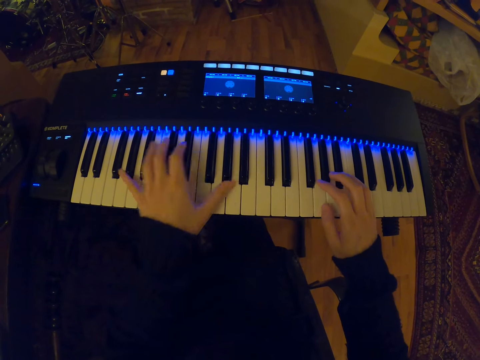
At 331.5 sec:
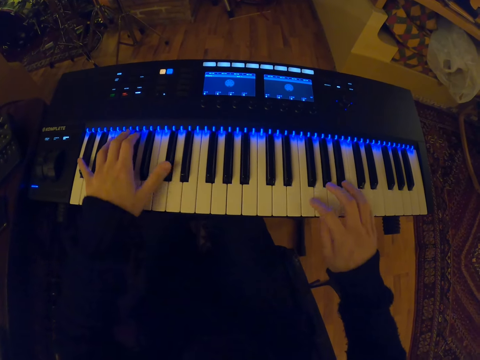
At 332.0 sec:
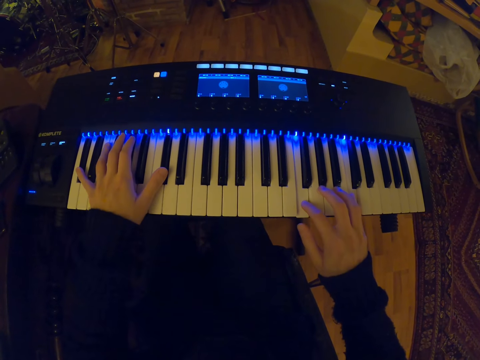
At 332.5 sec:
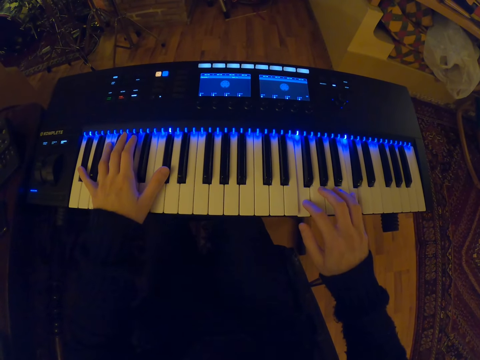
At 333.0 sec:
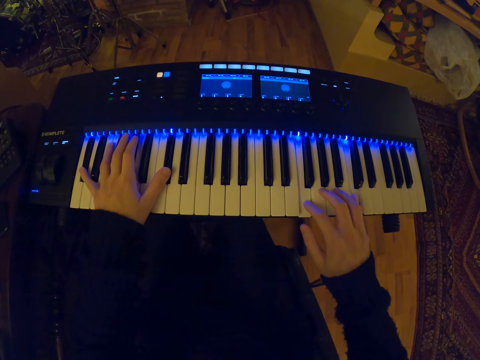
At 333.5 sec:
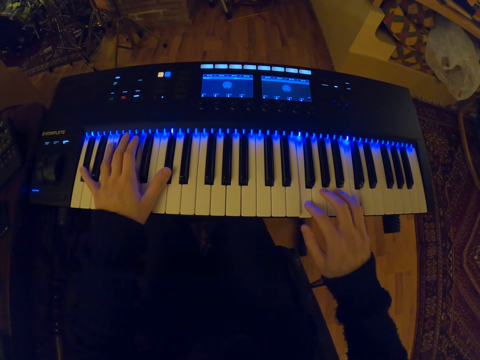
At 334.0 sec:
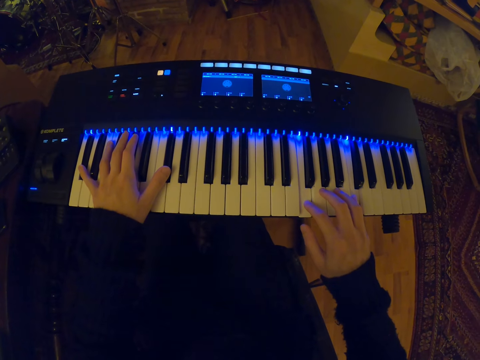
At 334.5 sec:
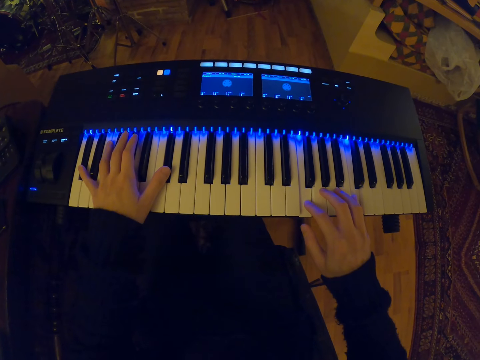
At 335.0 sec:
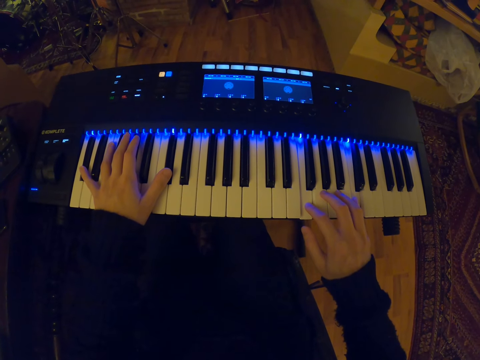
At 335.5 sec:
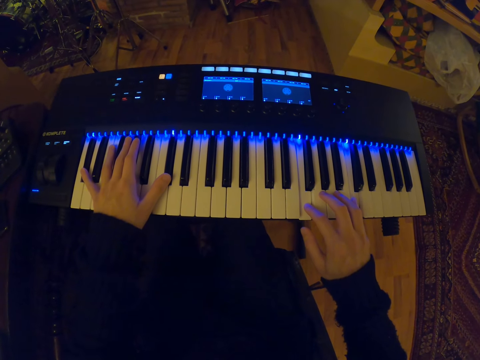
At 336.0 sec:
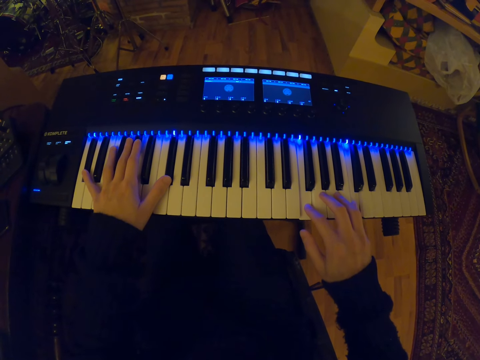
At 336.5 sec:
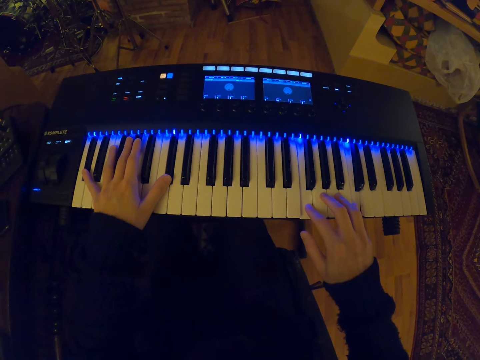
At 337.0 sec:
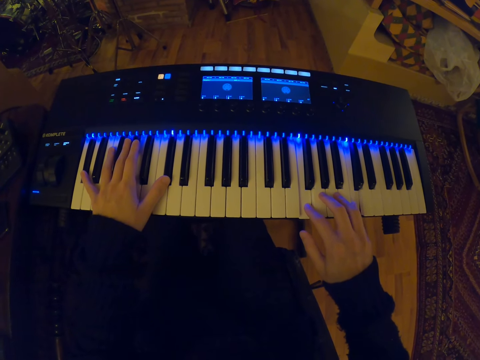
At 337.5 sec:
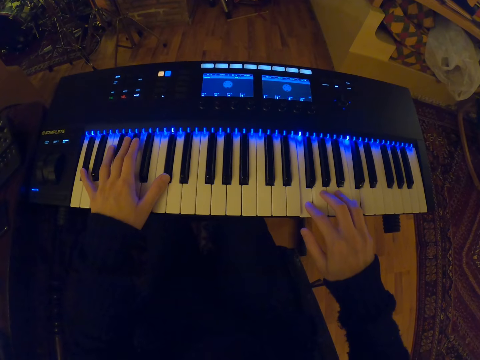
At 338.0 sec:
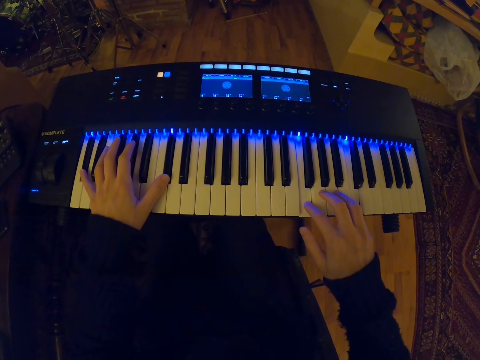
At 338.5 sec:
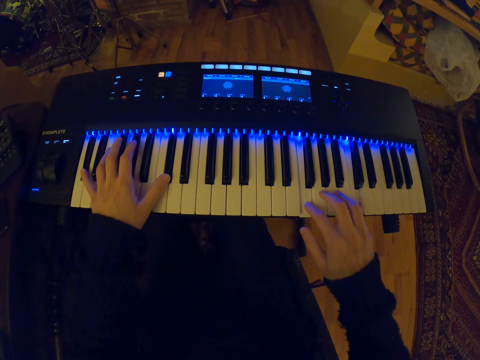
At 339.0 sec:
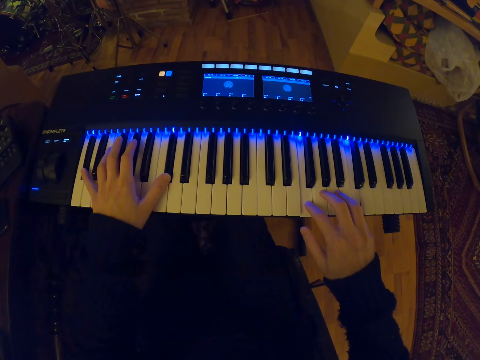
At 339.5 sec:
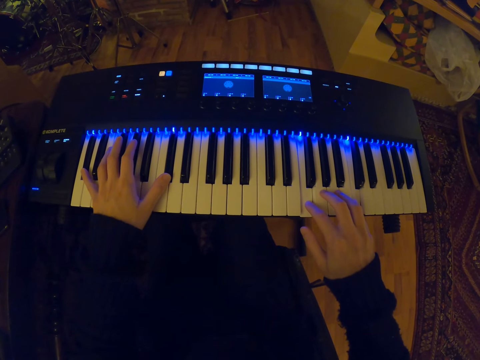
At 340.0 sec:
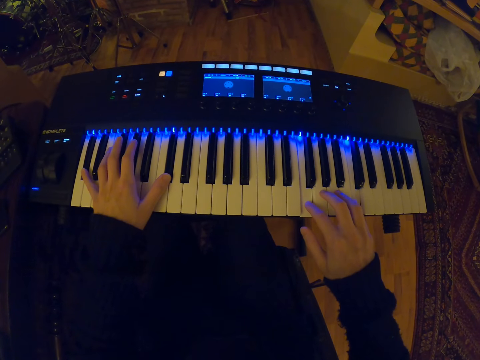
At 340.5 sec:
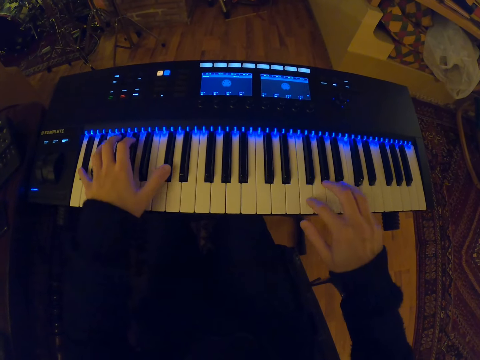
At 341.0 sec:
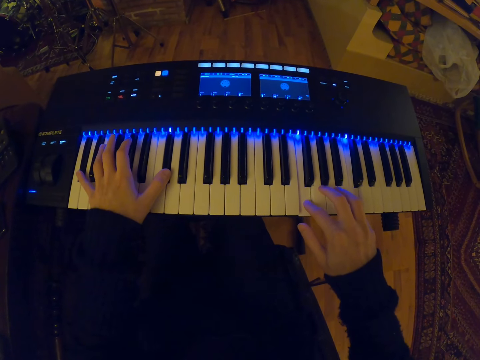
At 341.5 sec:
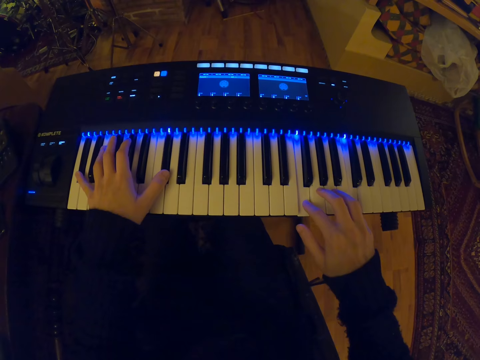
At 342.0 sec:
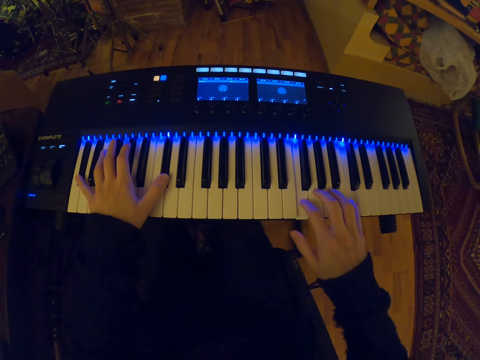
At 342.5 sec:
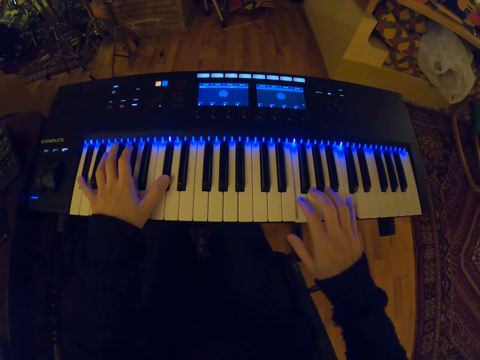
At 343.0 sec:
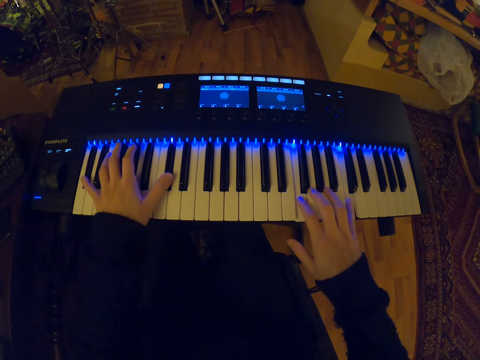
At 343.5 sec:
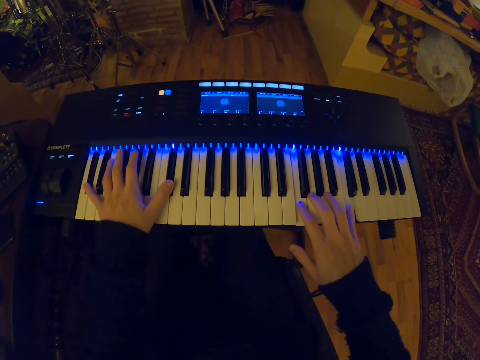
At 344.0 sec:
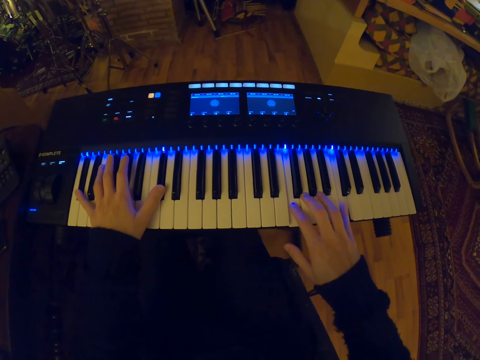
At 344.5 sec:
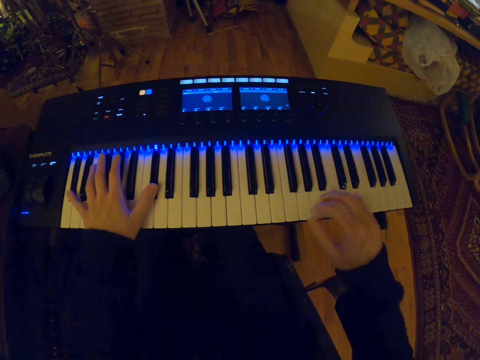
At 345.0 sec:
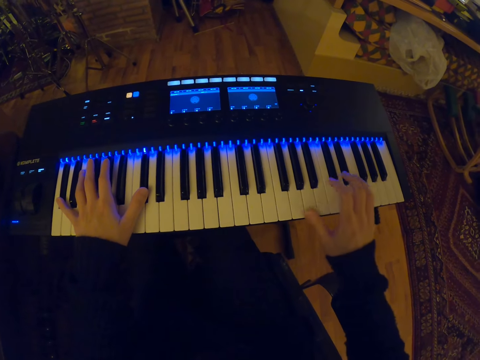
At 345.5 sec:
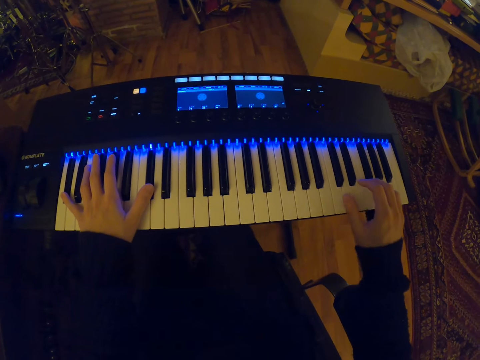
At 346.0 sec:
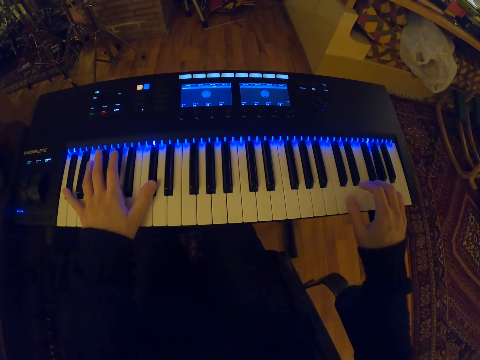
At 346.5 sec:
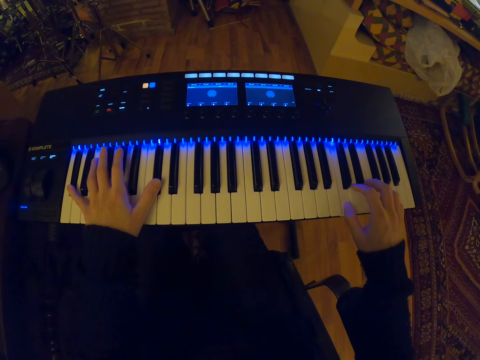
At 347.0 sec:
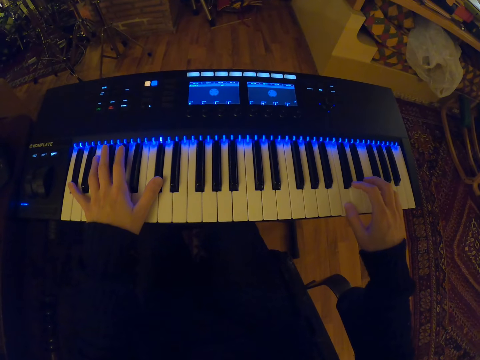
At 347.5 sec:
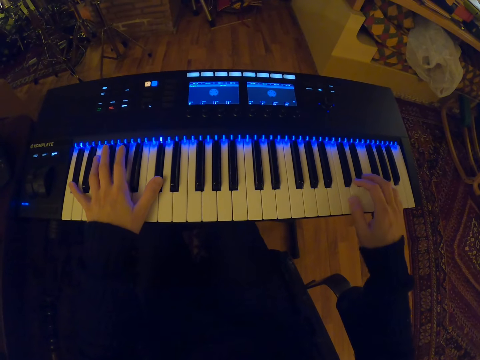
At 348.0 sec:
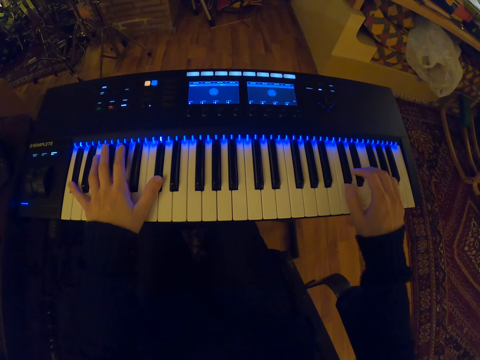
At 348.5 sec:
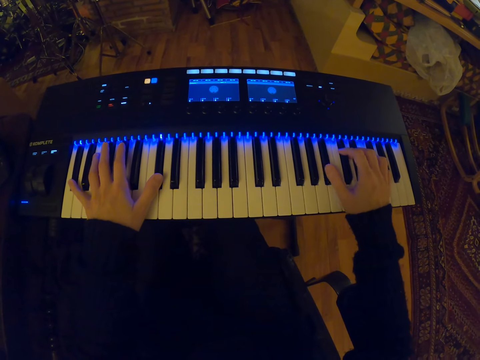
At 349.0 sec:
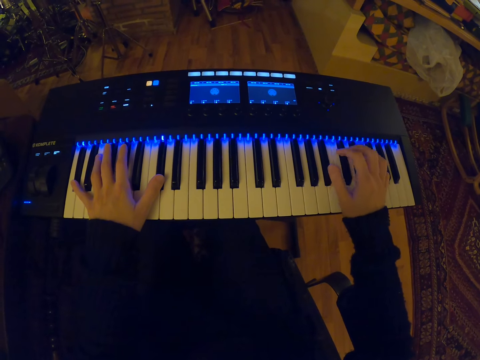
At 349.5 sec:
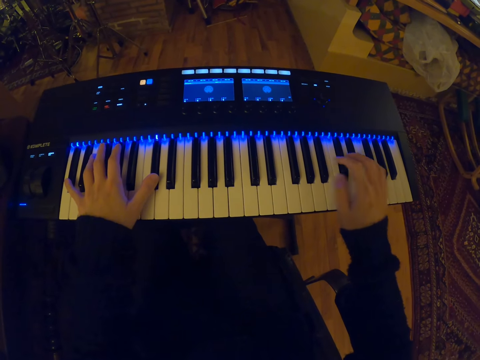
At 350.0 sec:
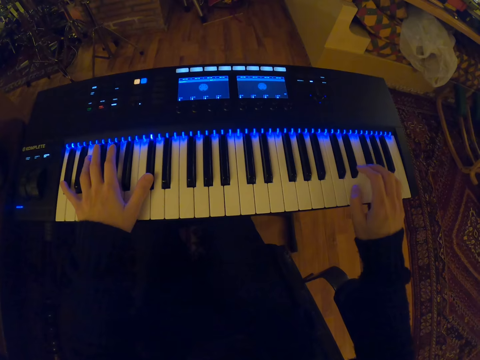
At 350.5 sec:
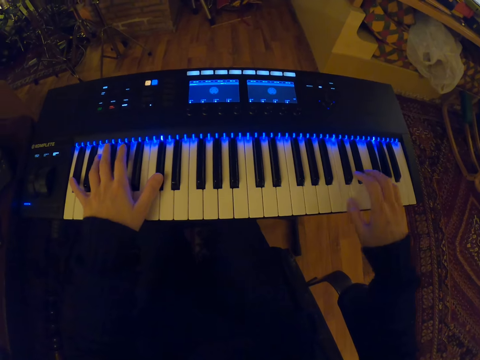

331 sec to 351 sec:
The camera wearer plays one key. They play the piano.

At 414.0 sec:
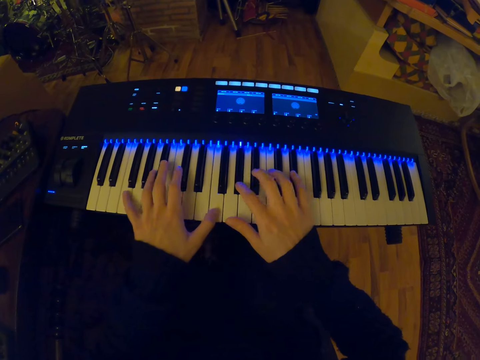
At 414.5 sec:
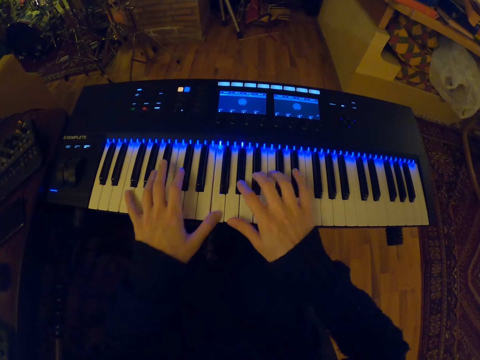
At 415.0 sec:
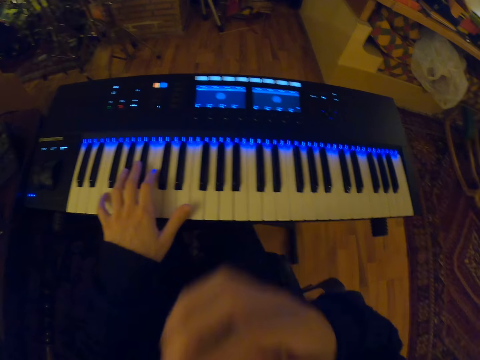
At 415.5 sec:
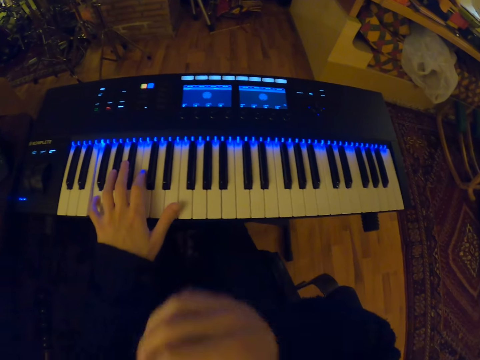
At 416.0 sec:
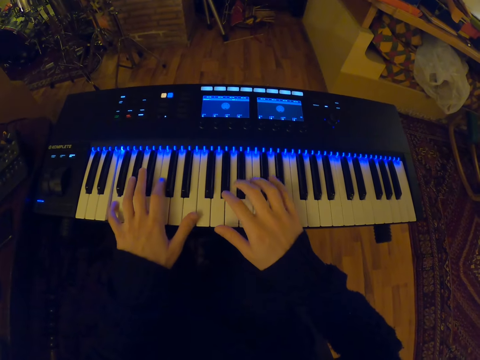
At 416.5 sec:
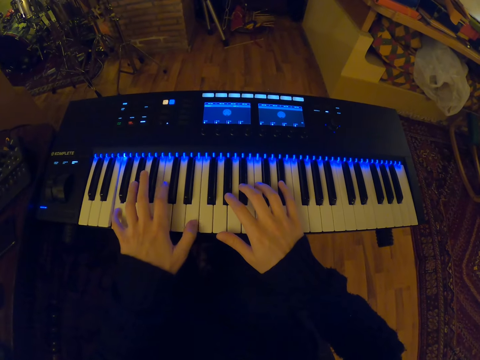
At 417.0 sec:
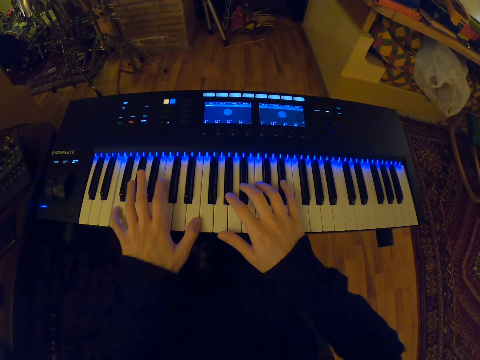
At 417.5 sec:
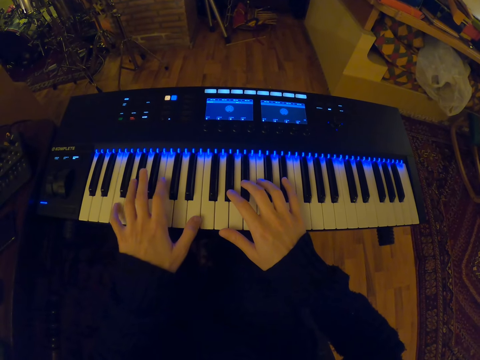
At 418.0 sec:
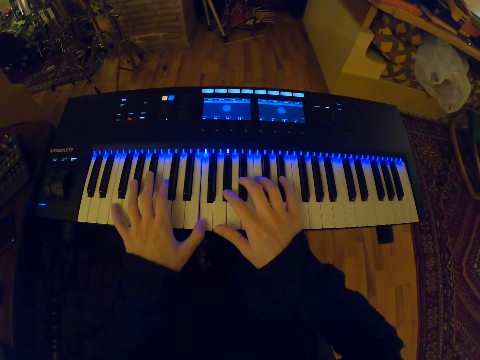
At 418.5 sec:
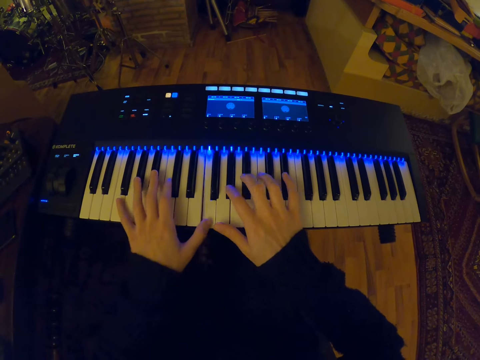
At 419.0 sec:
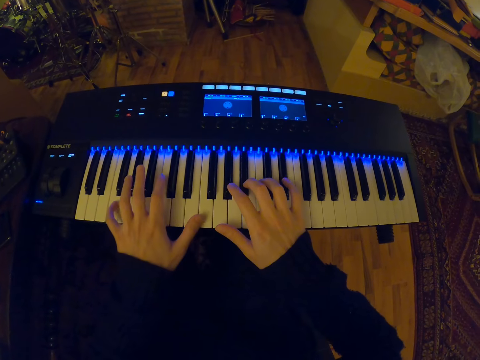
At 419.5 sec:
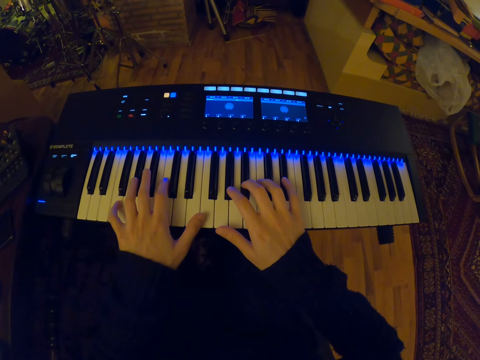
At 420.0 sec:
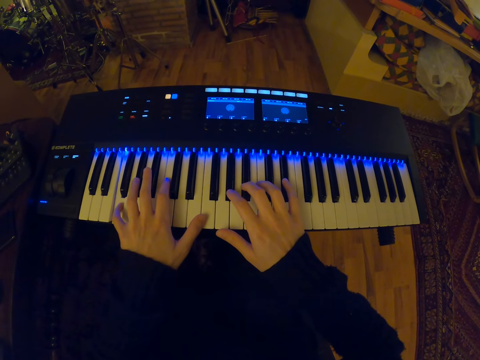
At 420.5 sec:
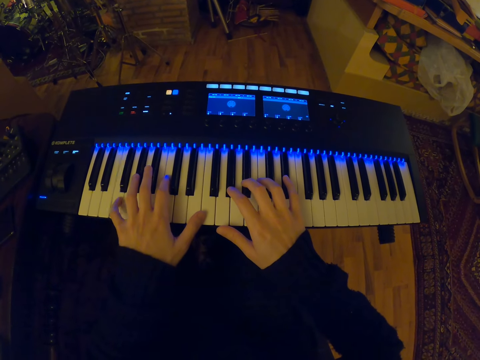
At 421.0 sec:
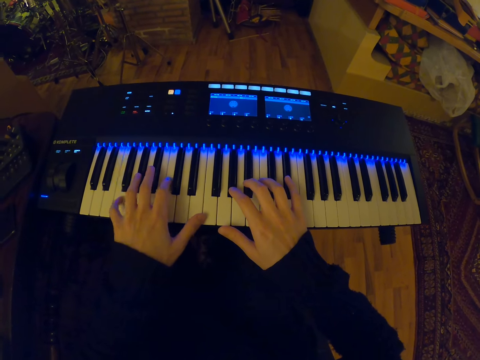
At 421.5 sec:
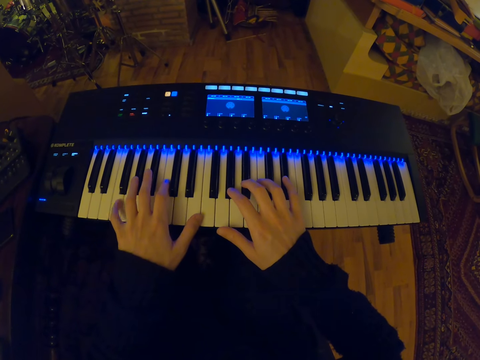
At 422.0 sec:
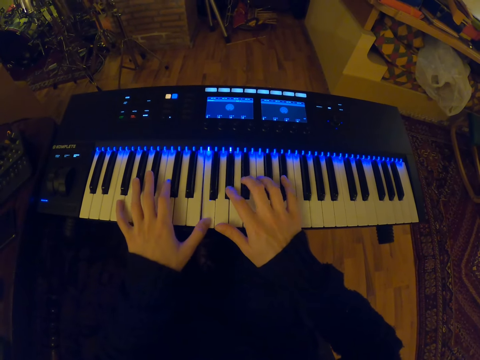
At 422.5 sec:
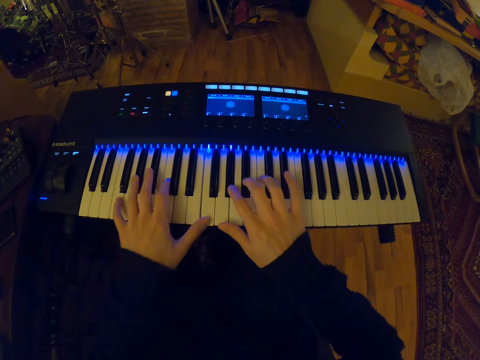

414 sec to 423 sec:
The camera wearer moves a hand. They play the piano.
